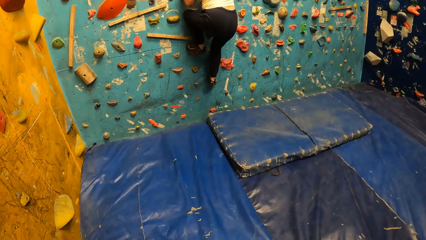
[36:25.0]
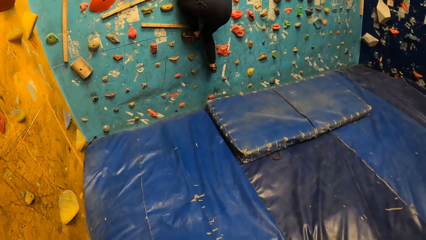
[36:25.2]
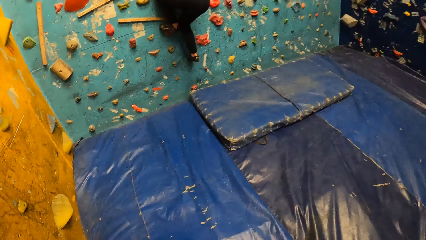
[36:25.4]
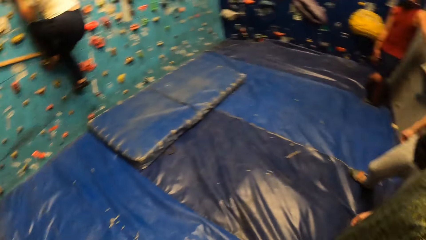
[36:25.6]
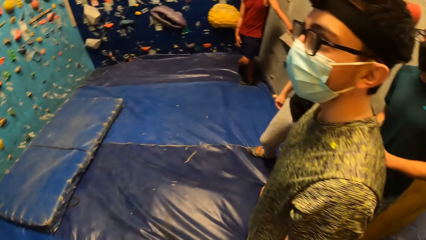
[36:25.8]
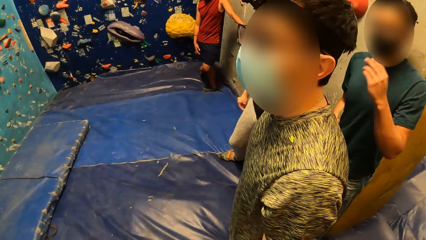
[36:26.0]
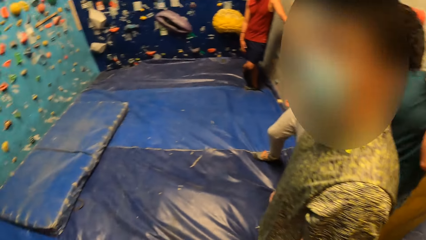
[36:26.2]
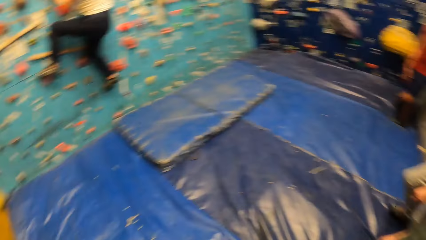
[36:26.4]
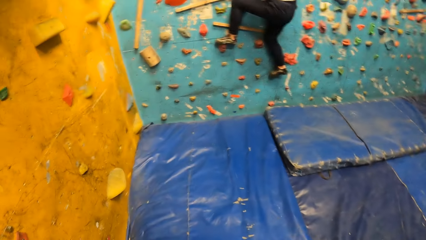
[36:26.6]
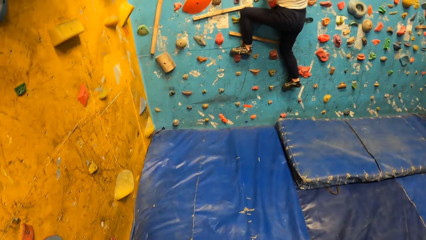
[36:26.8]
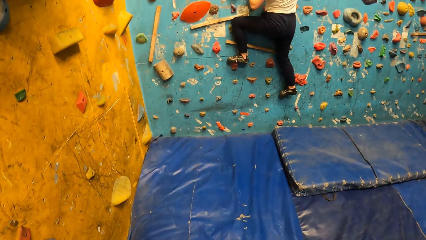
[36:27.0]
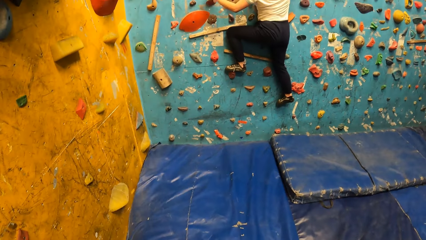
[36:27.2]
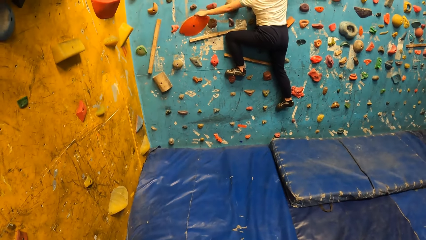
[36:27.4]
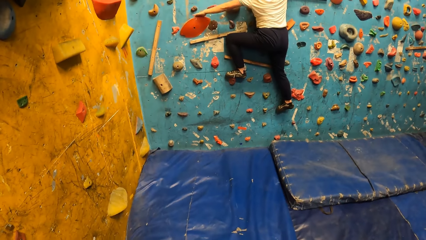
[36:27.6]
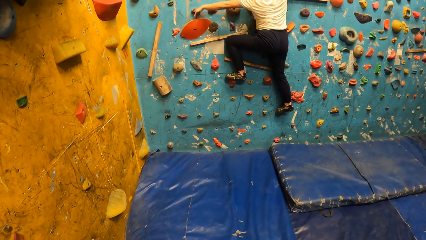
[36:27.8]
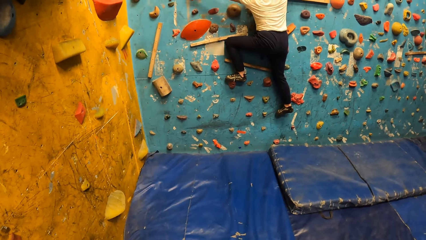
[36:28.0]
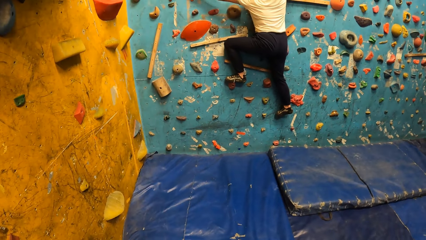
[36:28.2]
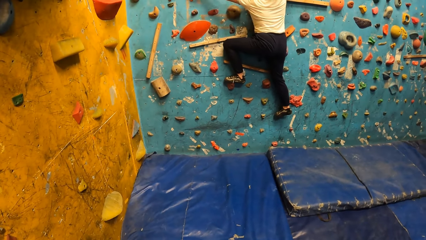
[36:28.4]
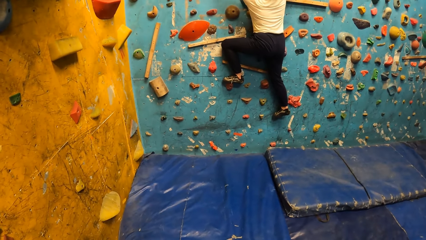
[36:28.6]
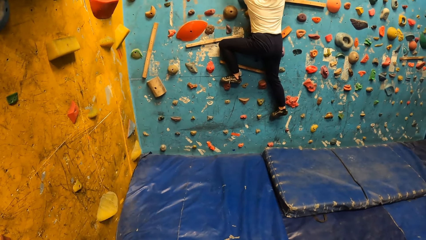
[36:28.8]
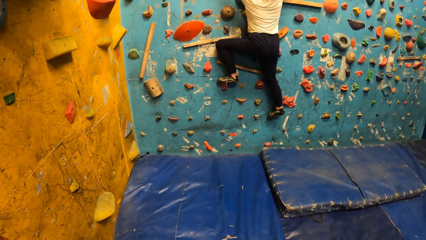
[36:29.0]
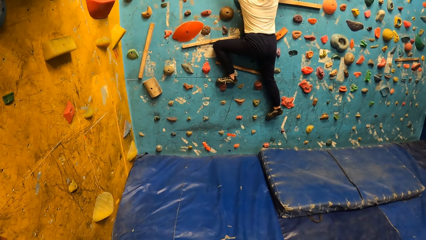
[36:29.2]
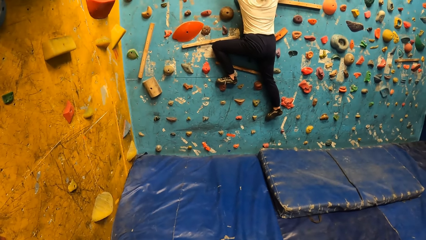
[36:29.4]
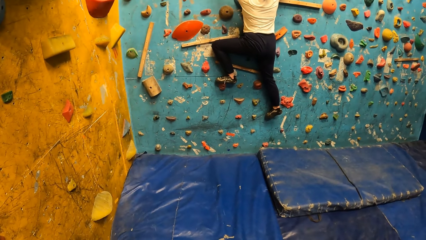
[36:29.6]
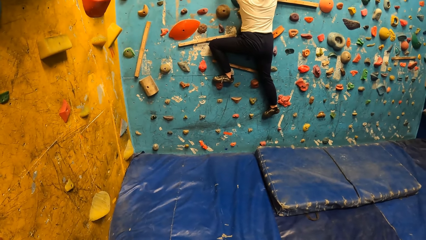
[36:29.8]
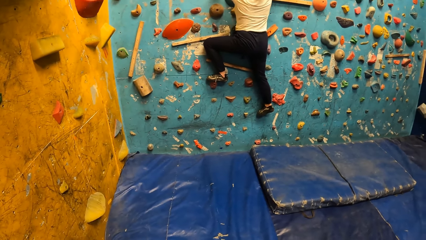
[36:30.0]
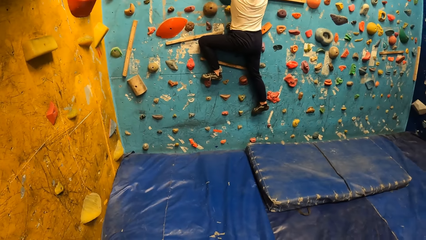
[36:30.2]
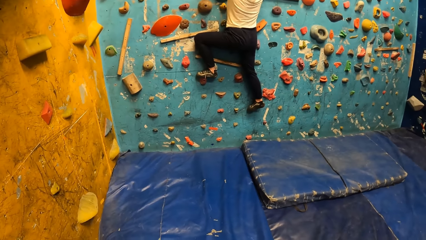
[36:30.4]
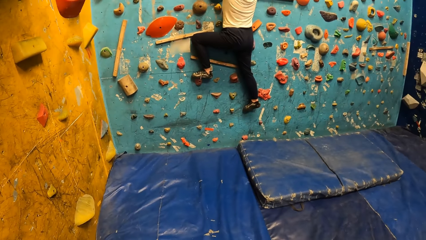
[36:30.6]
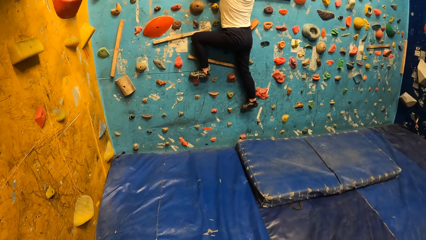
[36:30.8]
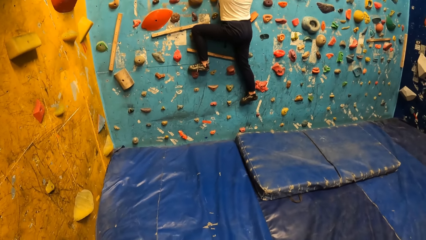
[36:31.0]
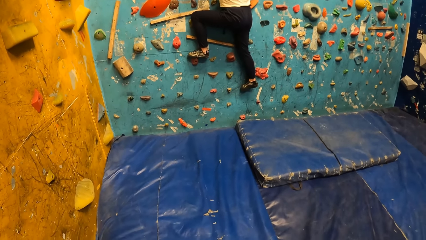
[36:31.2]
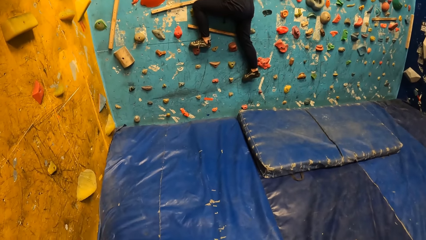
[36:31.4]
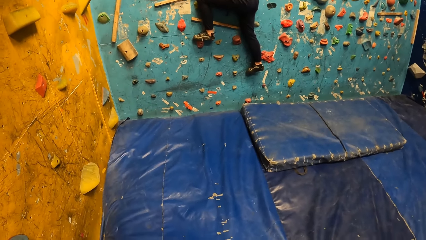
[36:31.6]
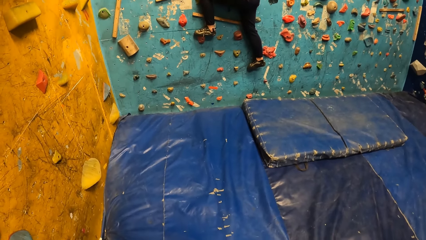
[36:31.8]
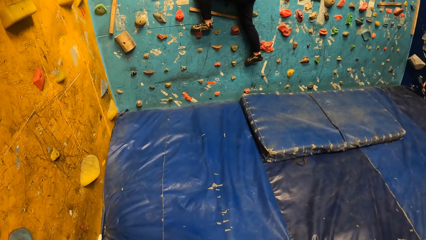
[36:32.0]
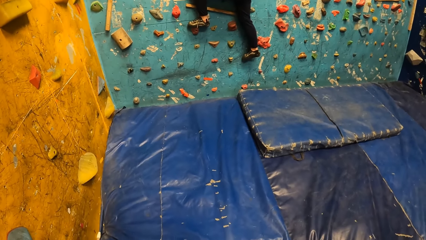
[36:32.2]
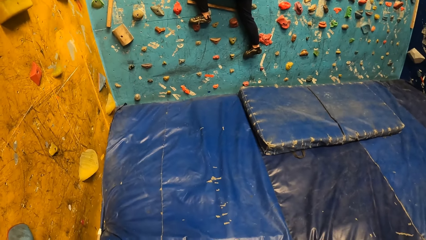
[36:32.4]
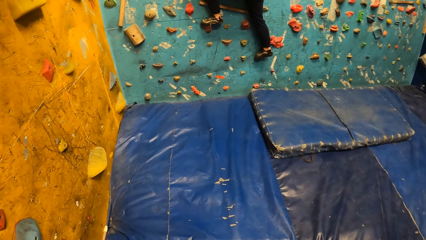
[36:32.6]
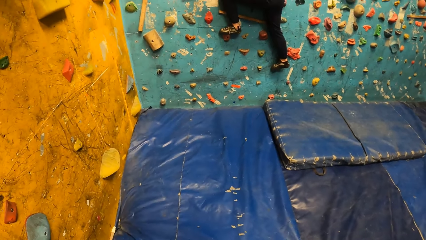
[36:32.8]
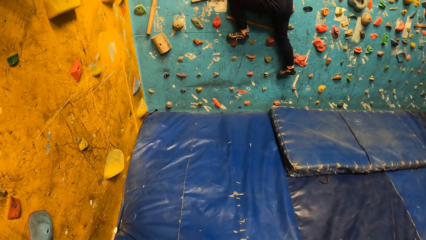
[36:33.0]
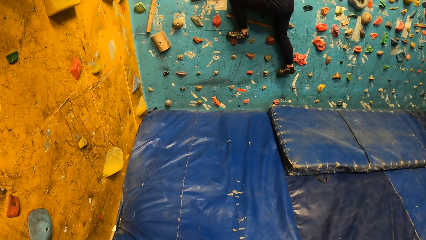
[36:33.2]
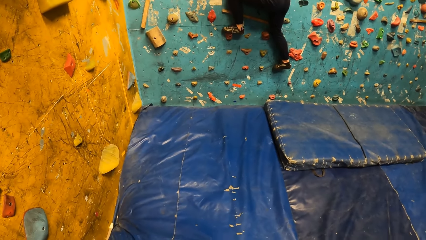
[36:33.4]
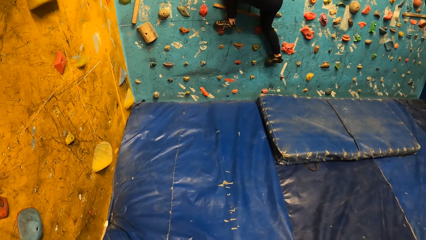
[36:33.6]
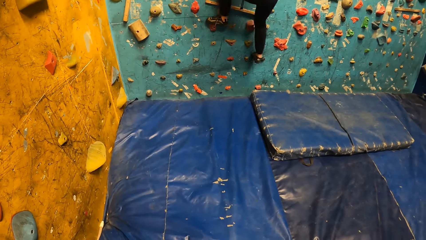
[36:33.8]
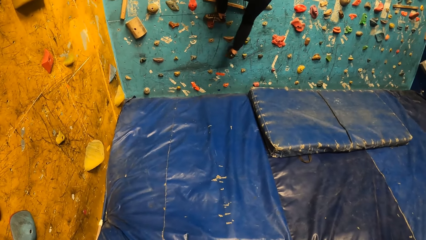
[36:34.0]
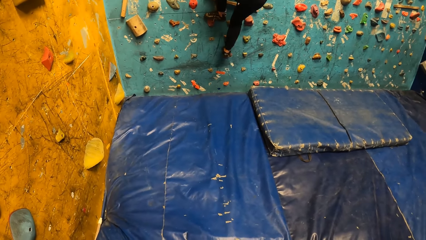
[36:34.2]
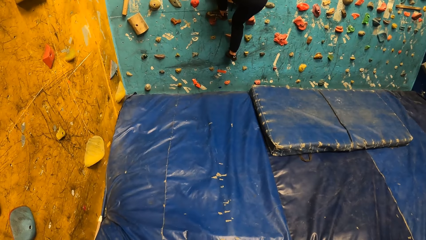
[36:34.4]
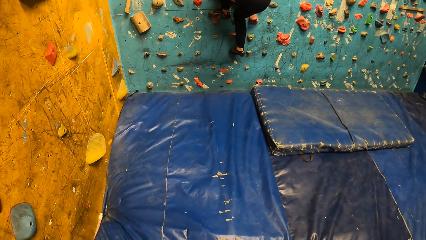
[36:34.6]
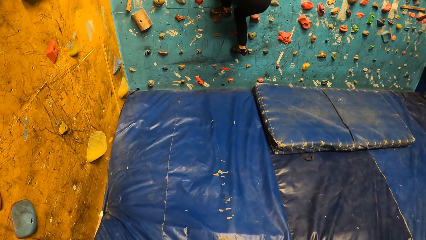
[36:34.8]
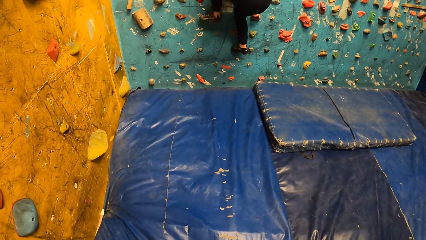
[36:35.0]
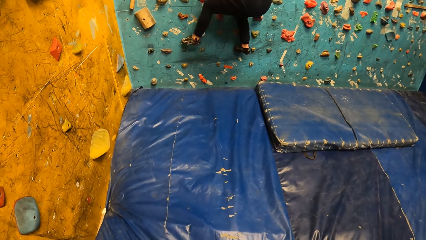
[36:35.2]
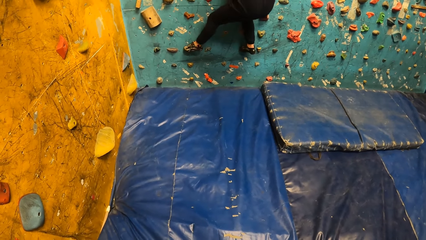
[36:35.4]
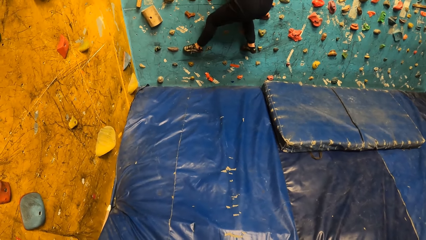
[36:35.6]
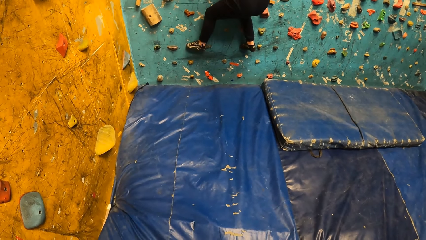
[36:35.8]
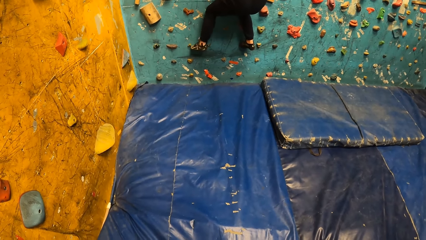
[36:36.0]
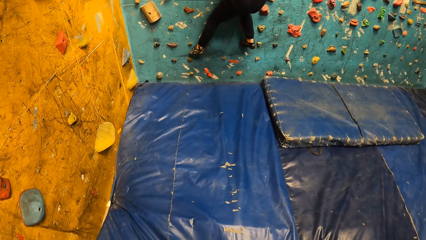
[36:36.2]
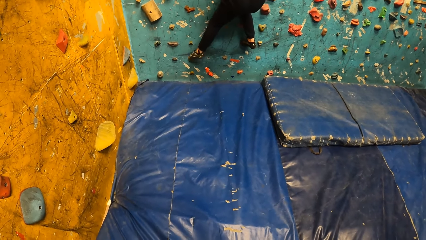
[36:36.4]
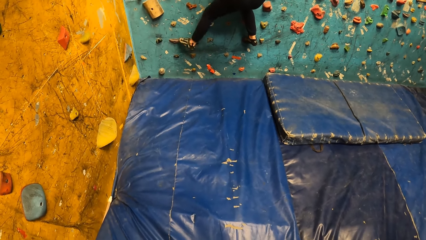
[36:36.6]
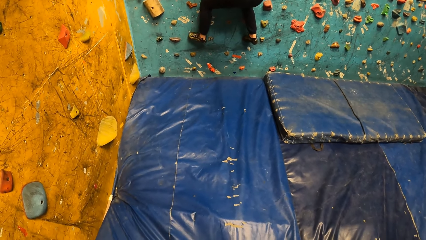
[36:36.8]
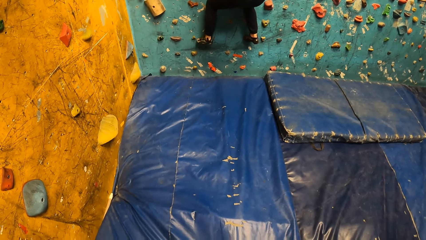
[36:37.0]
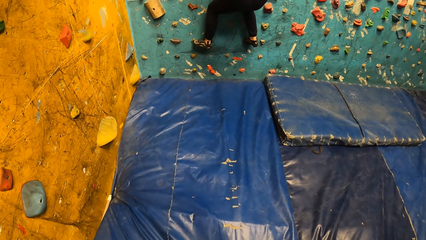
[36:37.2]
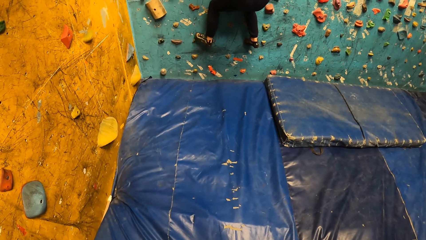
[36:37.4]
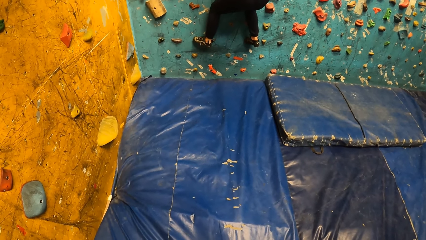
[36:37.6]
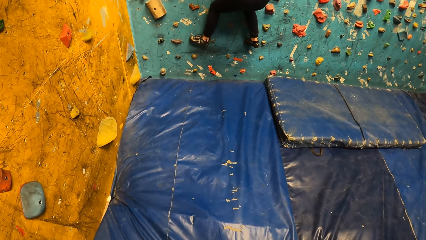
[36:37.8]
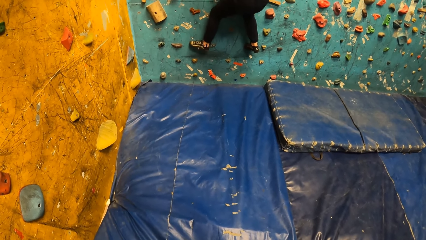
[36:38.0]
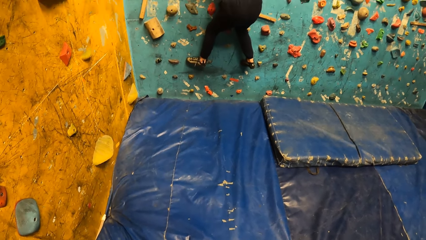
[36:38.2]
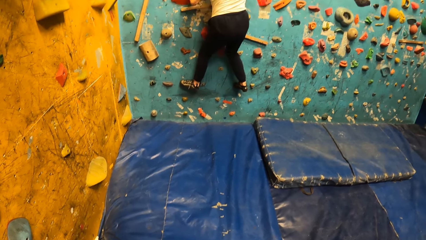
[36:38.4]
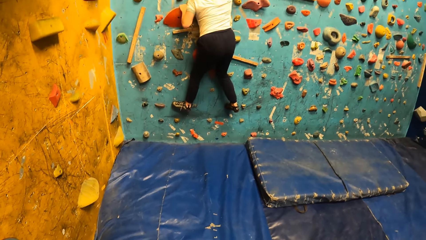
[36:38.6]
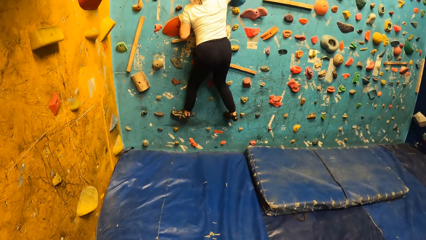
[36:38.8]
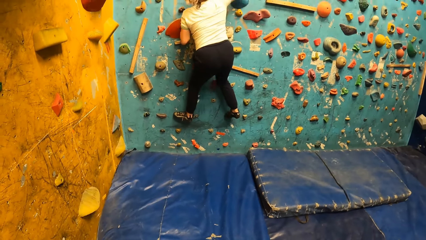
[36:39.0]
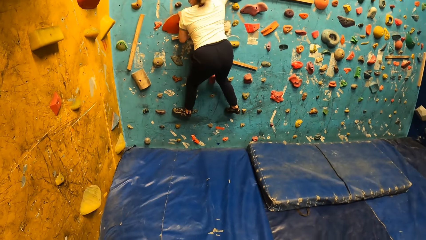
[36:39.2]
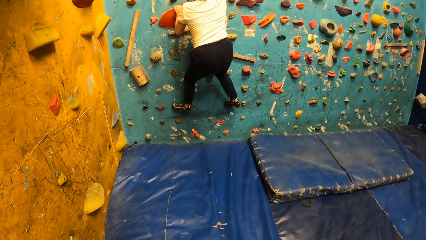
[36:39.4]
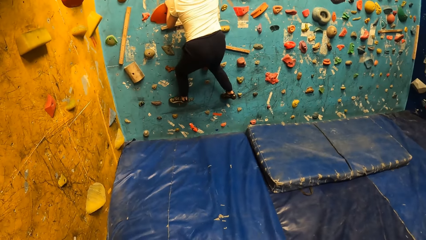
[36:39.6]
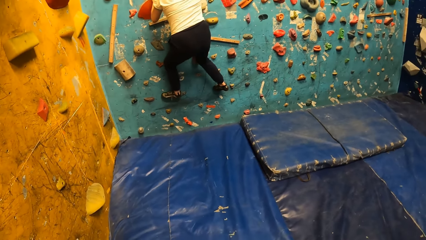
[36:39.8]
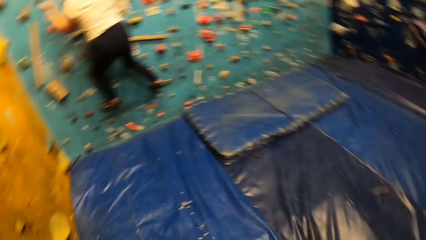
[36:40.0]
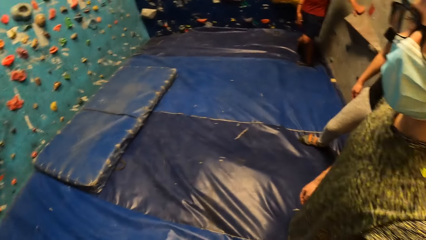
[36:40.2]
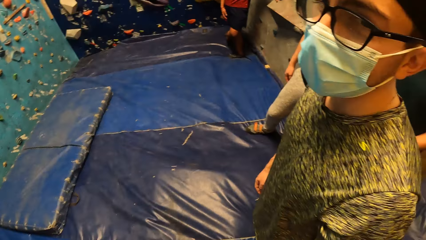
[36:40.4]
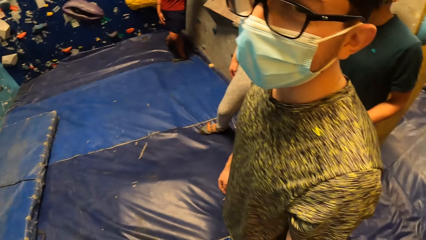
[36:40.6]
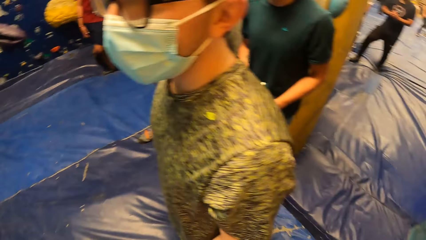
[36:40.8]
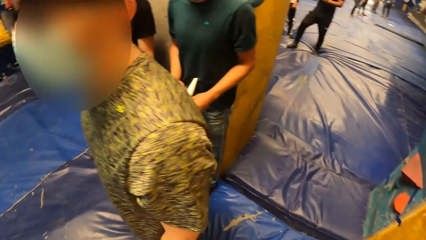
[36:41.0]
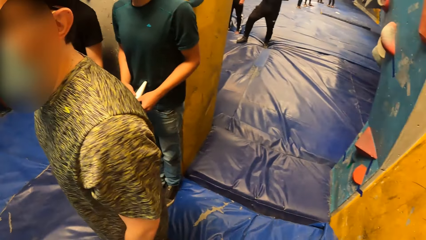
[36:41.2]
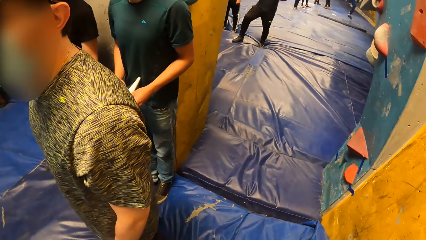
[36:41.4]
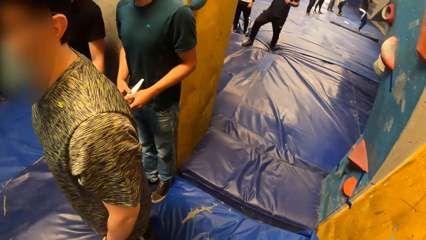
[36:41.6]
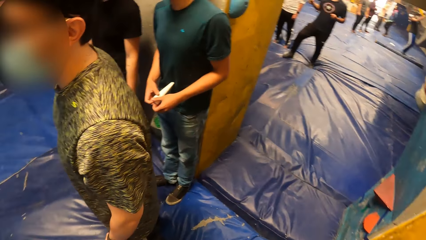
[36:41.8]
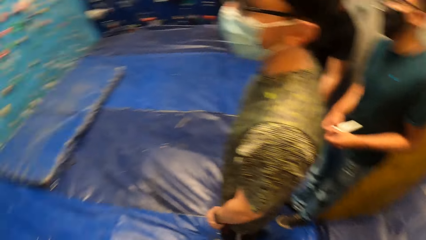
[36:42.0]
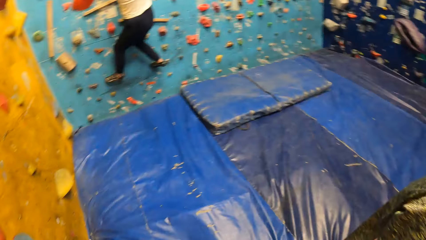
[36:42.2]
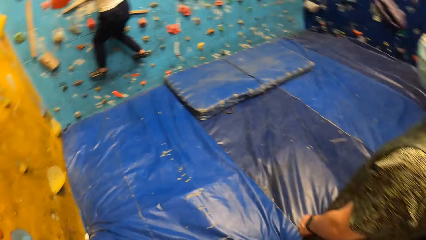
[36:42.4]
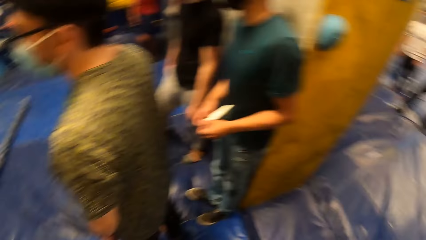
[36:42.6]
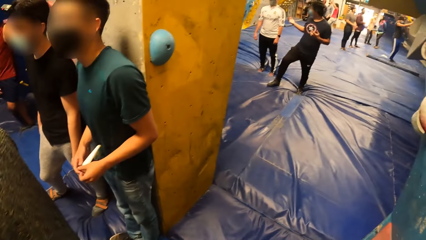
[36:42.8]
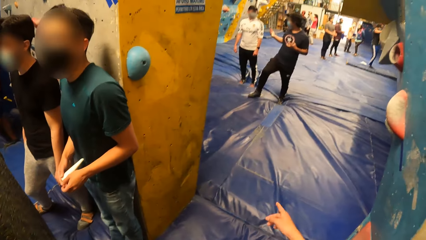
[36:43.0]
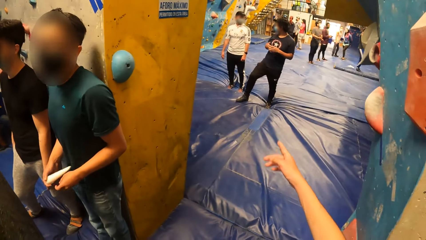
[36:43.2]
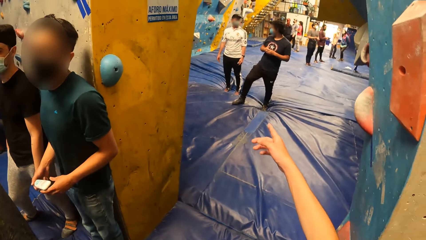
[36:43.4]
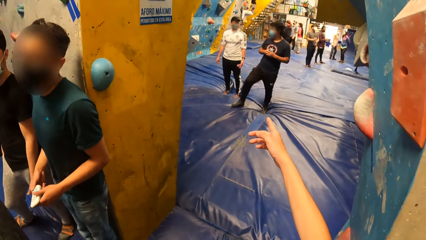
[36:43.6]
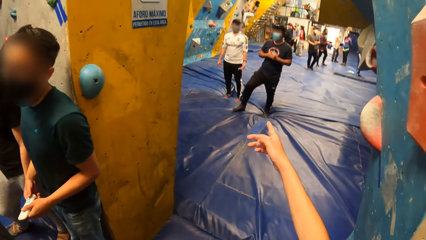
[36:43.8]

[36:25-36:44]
The camera wearer looks at a man. A woman climbs the wall. The camera wearer looks at the man. They look around the room.
